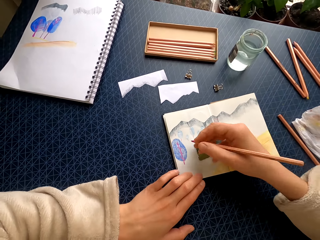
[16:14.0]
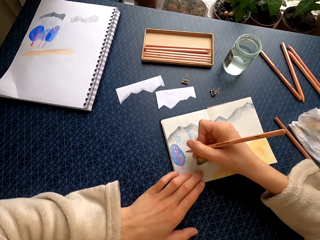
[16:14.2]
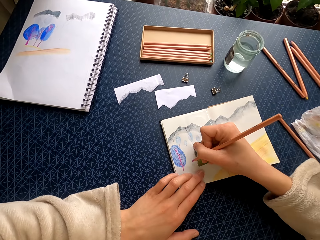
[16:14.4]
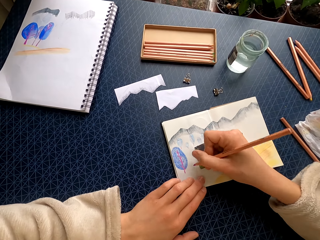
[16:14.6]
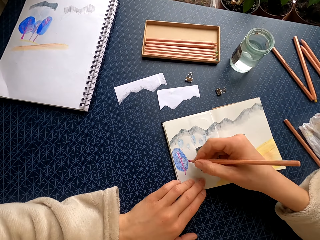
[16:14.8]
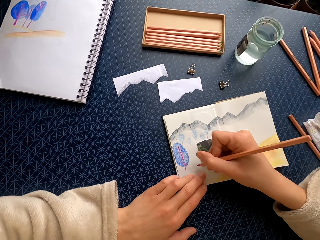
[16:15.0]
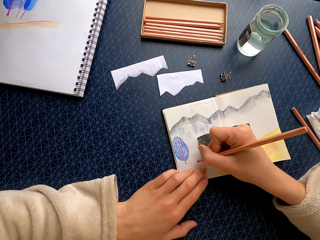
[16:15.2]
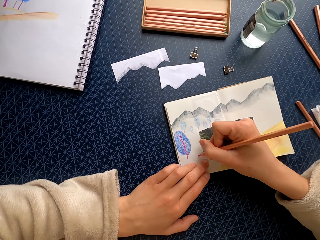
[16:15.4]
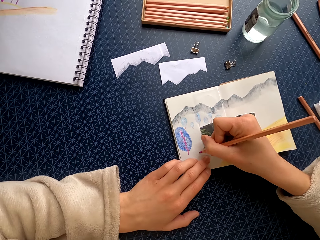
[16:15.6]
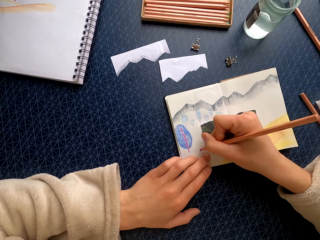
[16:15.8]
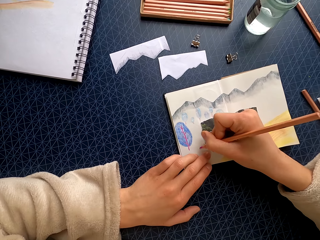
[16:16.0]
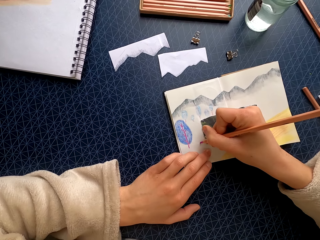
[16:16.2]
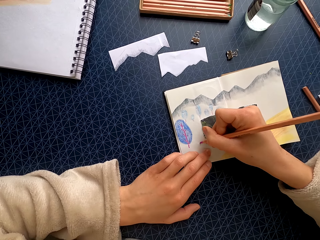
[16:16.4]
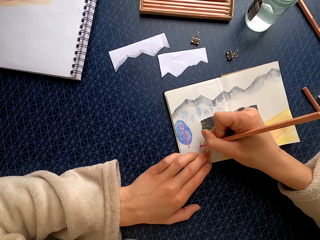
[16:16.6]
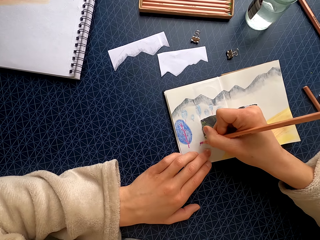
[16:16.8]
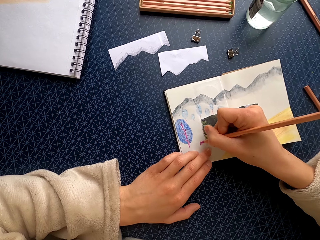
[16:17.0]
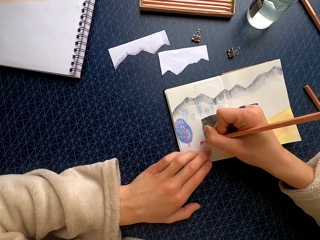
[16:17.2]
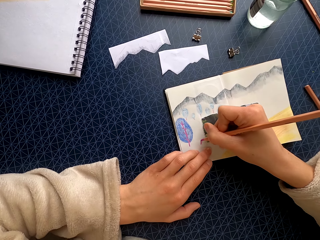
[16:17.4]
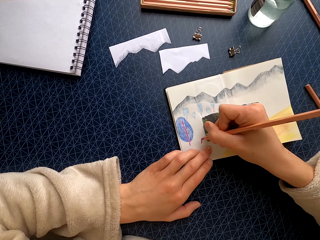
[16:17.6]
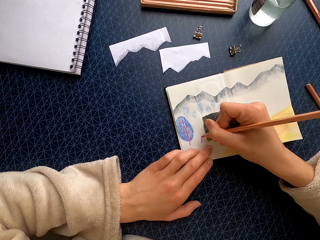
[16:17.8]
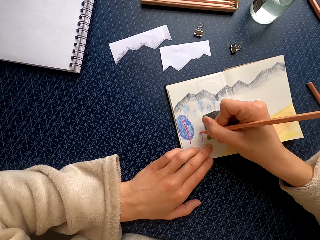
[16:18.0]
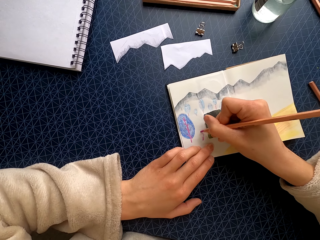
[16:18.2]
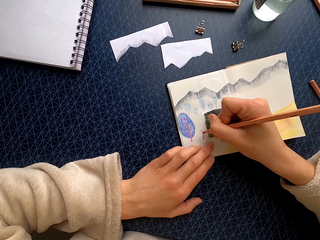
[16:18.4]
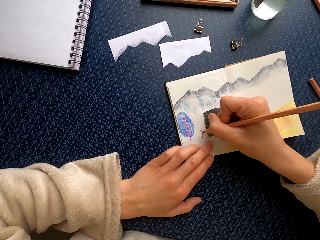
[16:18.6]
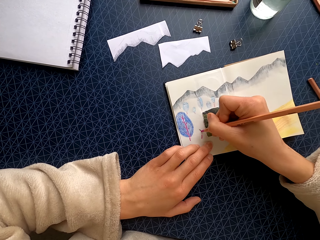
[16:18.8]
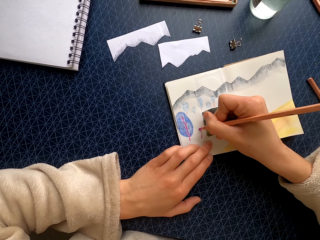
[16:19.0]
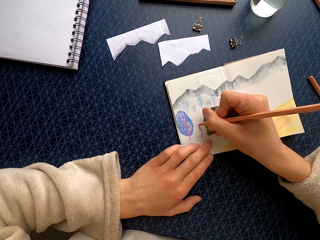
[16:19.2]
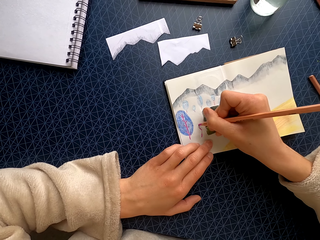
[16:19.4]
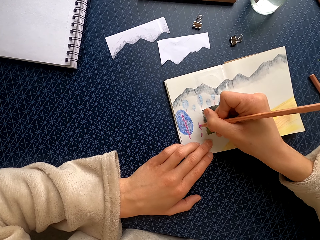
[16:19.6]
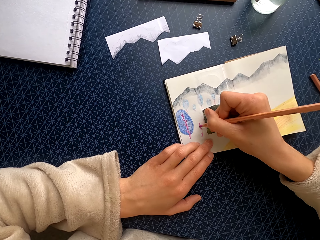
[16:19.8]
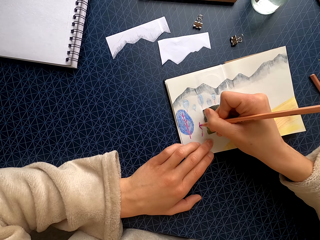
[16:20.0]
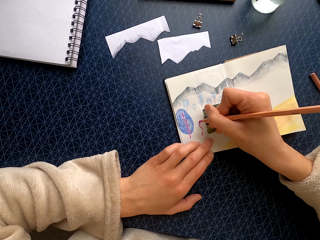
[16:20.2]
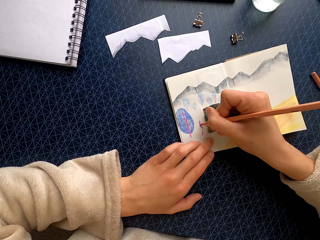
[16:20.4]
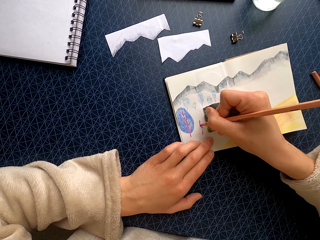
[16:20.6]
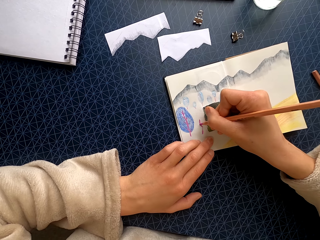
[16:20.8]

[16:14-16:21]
The camera wearer moves their hand away from the drawing. They draw a picture.

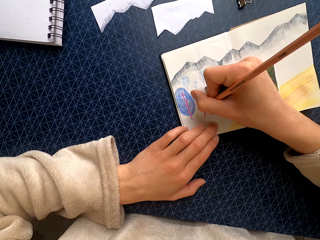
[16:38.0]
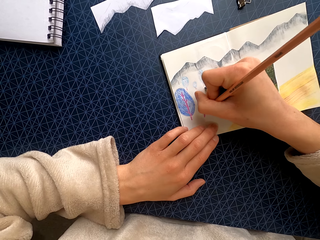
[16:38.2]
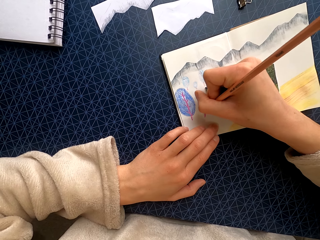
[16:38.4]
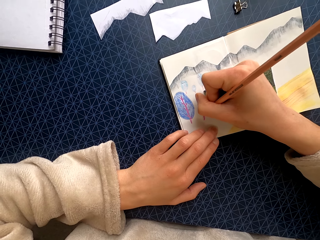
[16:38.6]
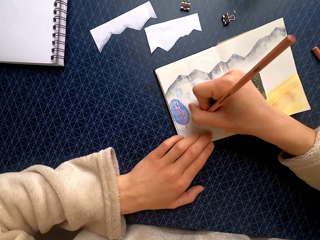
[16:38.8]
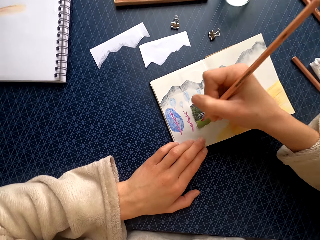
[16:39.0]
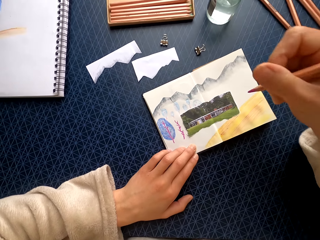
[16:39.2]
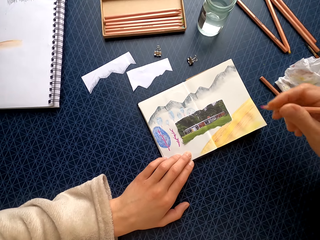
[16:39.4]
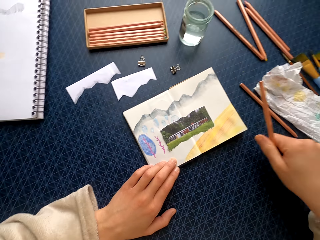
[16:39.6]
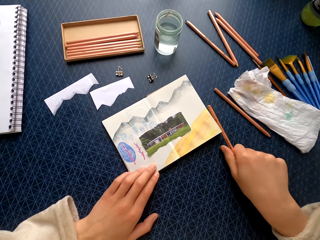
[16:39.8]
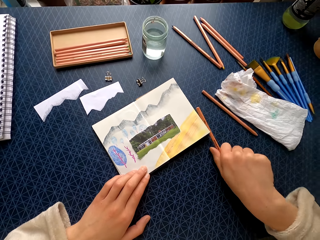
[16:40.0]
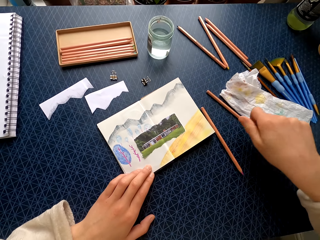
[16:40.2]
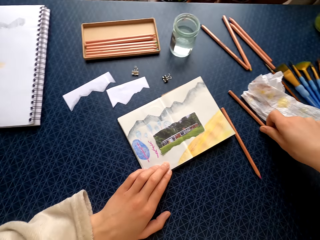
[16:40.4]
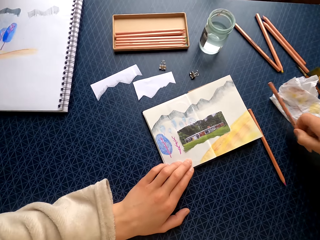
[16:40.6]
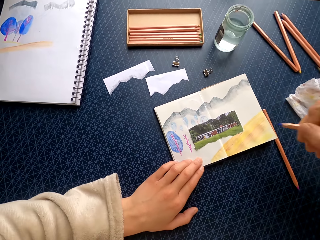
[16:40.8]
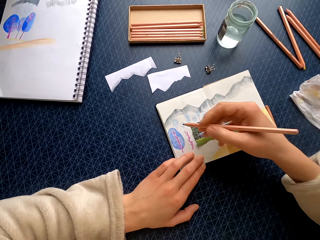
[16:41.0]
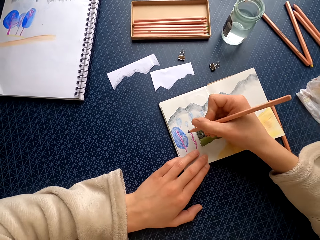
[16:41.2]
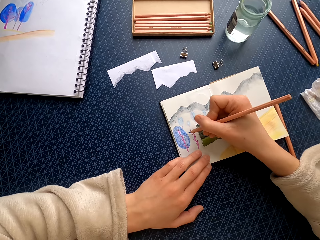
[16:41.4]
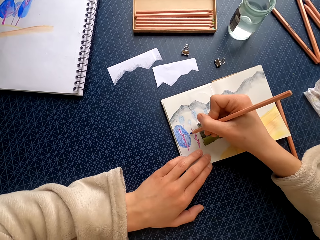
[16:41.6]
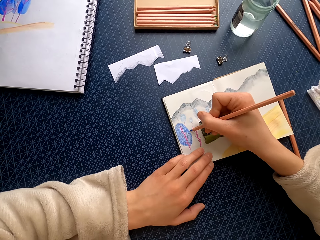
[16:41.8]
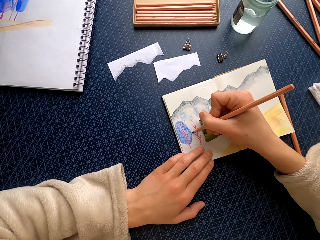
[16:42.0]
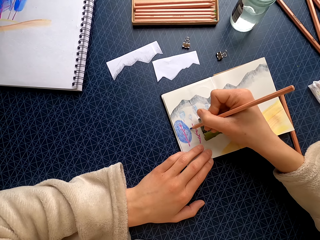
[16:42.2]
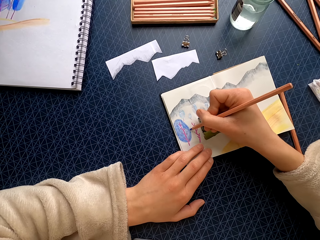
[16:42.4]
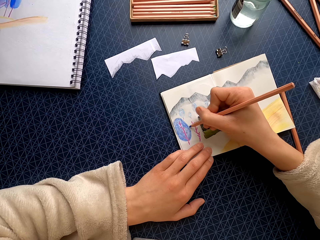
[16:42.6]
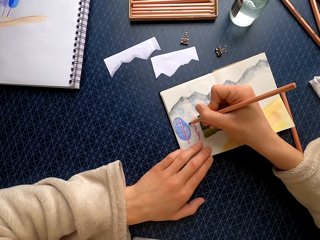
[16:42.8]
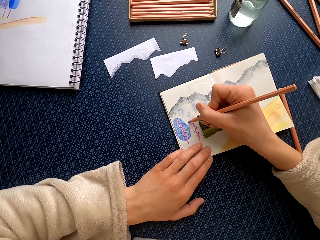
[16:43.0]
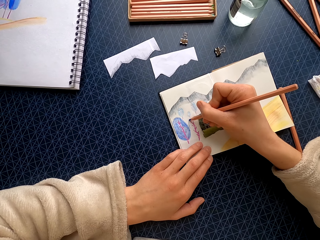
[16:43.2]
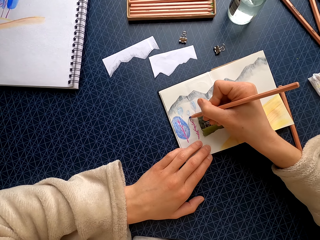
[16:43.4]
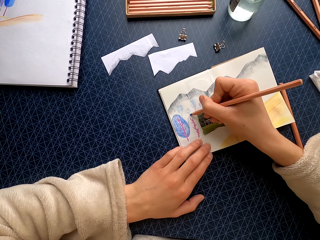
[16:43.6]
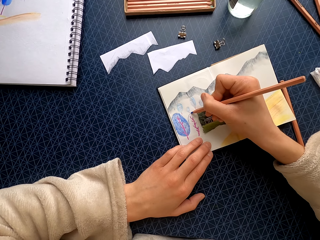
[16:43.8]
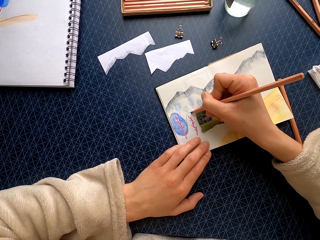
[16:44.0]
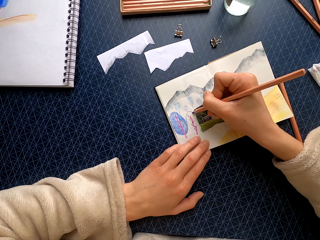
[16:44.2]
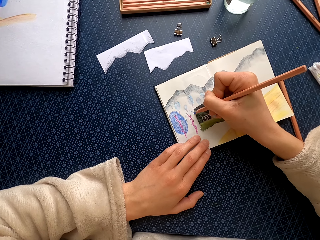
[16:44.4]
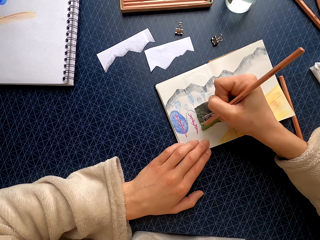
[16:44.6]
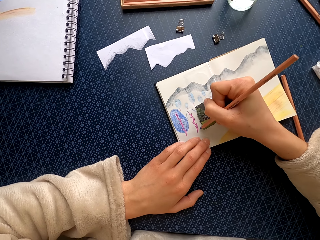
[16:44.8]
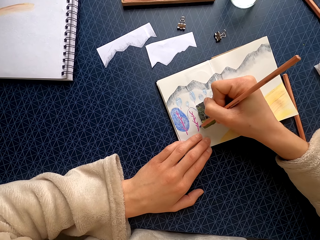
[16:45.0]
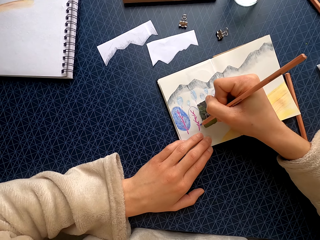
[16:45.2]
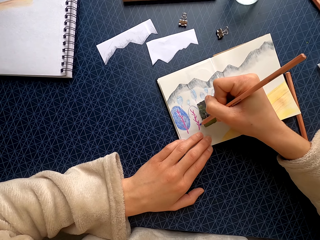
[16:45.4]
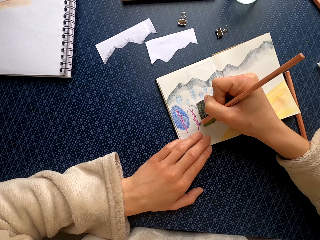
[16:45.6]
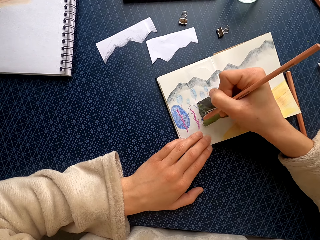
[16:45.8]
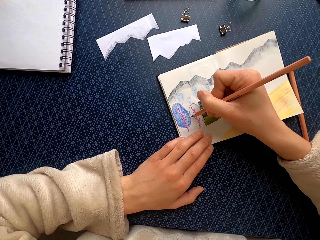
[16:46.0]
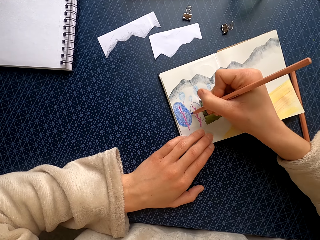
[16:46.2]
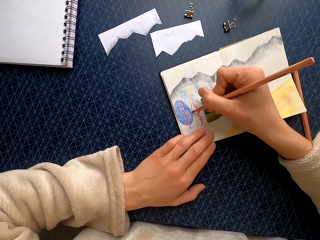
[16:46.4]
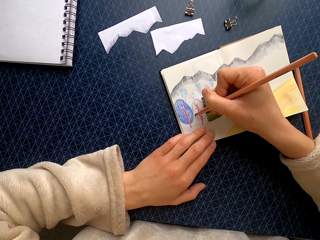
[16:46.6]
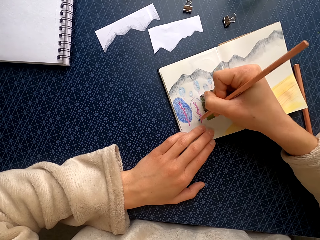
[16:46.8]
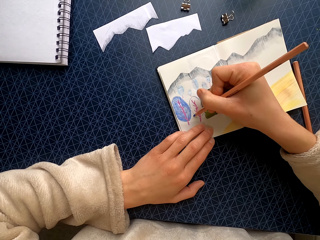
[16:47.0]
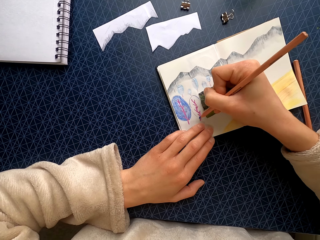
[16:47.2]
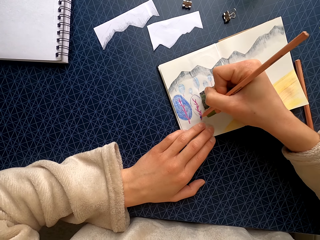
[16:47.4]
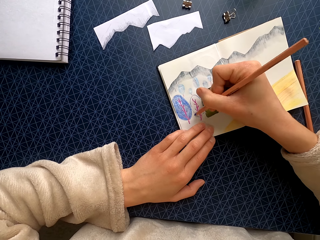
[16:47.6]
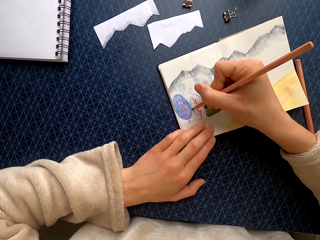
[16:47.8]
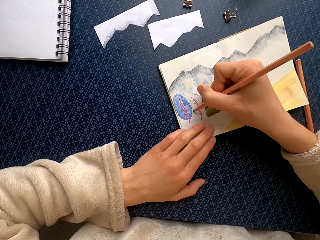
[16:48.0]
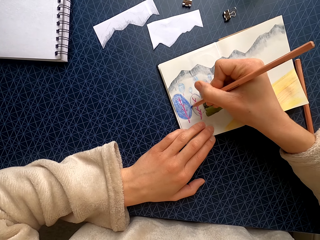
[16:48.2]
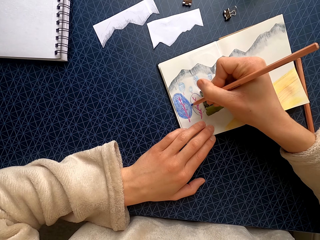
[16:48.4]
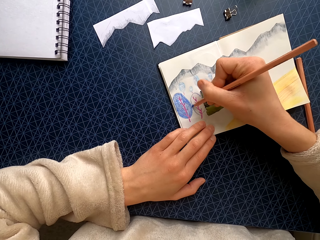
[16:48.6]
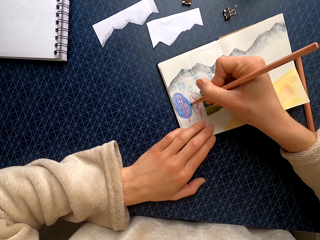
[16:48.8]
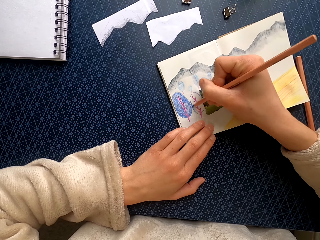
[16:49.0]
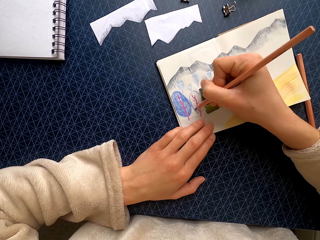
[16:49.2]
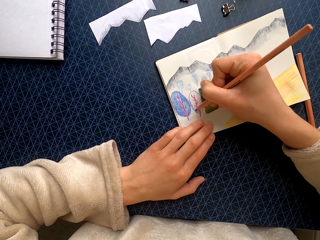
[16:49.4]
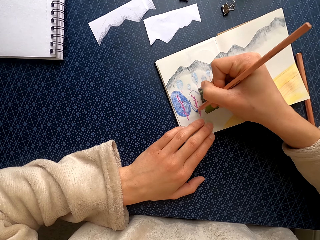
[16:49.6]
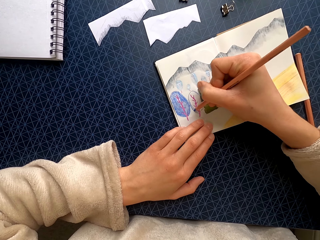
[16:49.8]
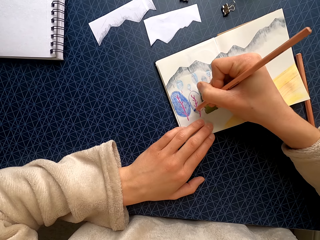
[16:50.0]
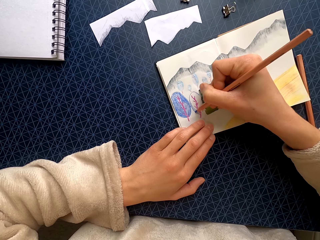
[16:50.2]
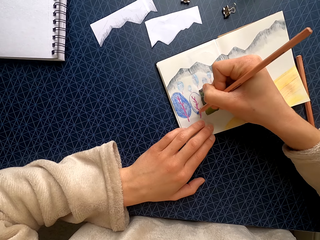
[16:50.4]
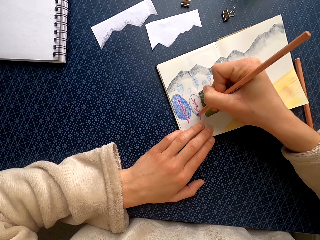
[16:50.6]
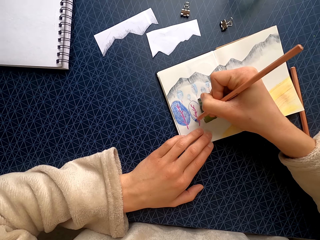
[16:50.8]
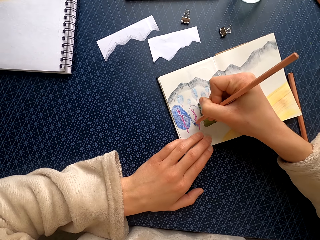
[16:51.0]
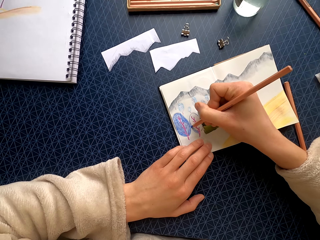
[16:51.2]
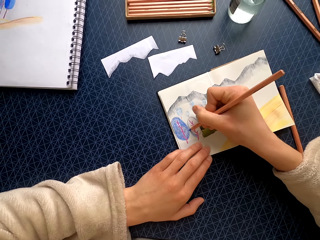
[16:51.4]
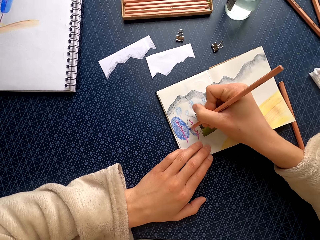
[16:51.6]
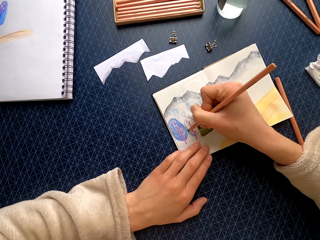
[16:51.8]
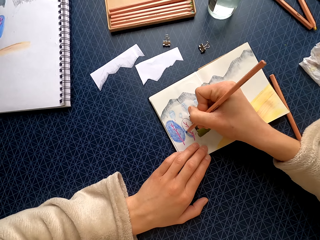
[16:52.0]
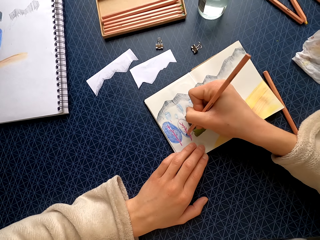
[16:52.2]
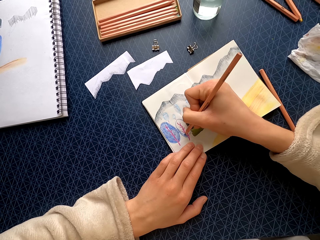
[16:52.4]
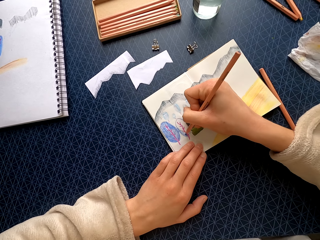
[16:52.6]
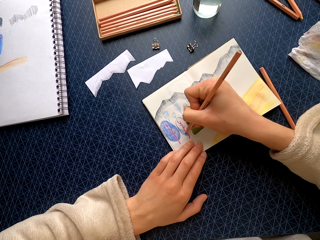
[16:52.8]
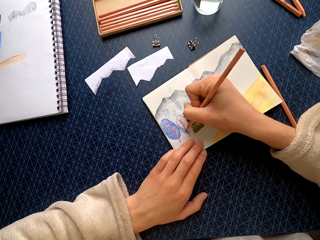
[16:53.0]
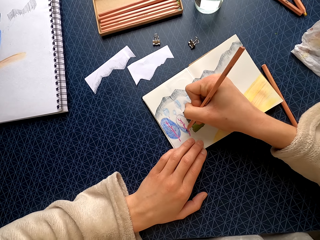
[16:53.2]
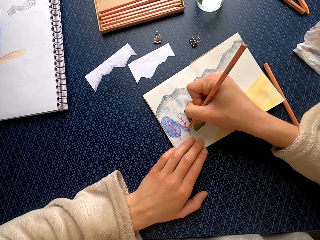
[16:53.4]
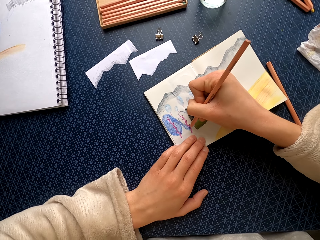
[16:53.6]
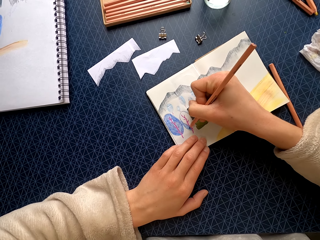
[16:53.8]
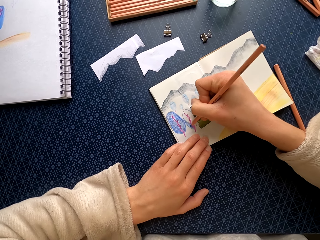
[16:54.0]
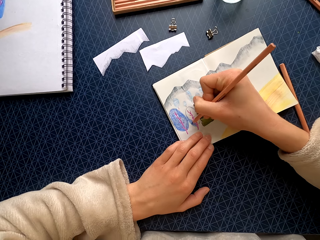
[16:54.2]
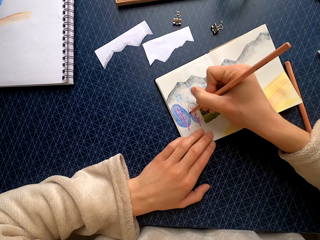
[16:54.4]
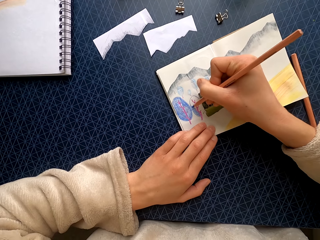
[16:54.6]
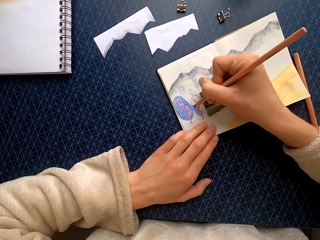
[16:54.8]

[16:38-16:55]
The camera wearer puts the color pencil on the table and picks up the color pencil from the table. They draw a picture. They color the drawing.
